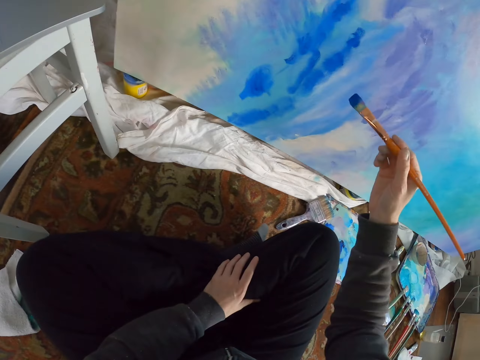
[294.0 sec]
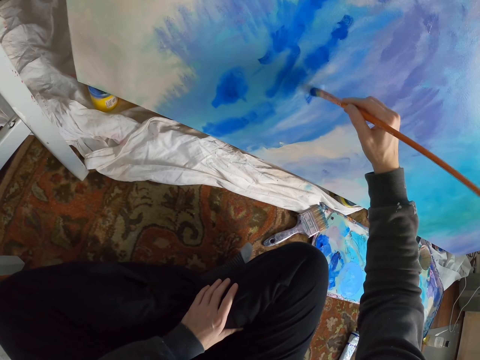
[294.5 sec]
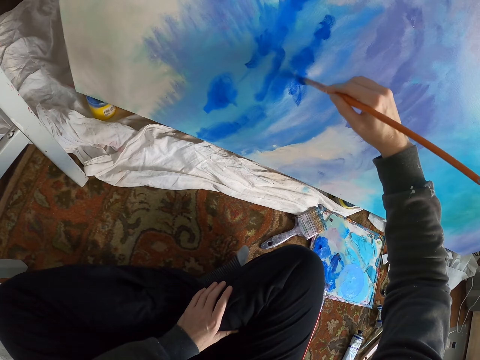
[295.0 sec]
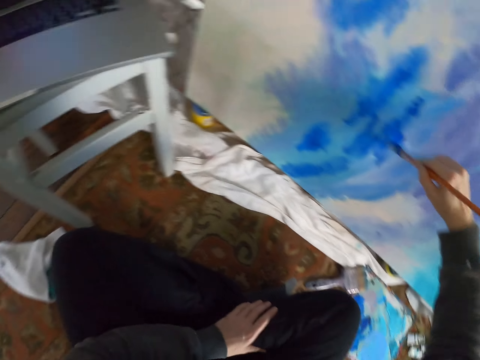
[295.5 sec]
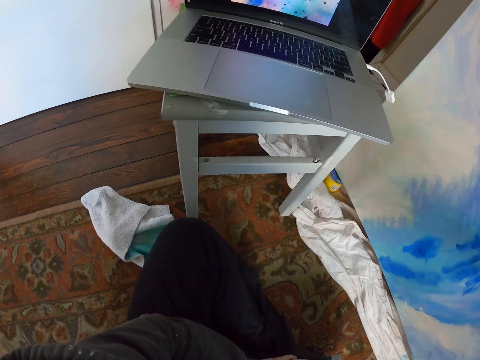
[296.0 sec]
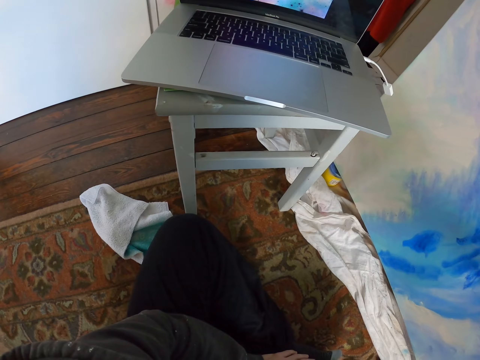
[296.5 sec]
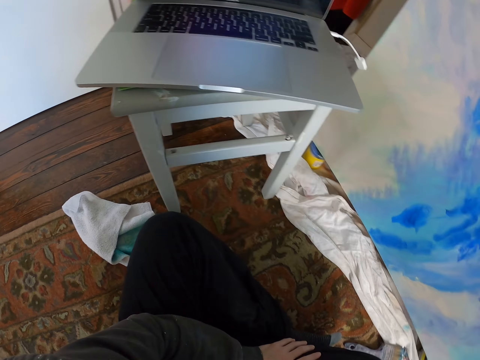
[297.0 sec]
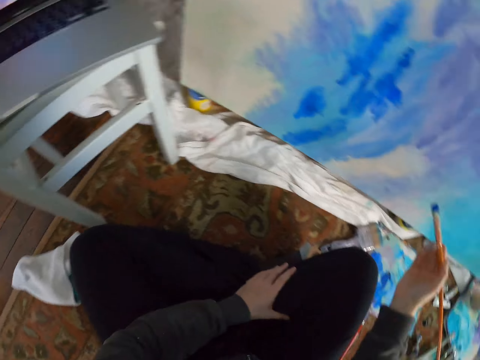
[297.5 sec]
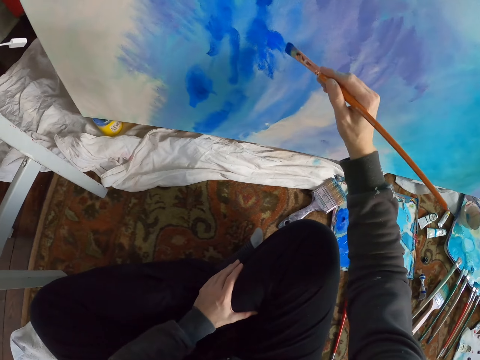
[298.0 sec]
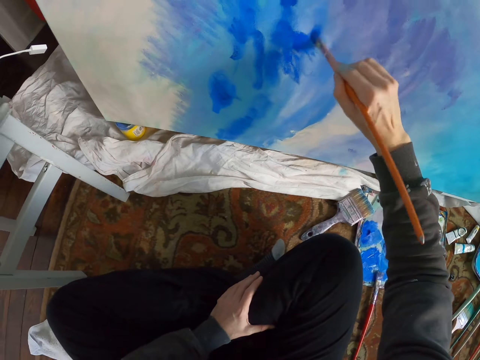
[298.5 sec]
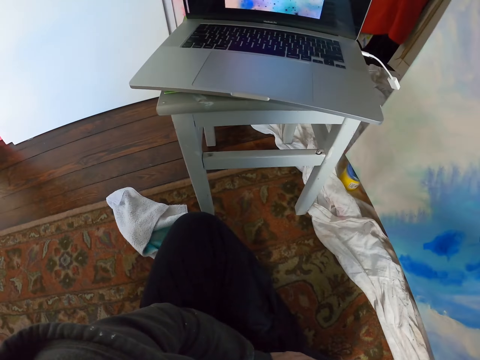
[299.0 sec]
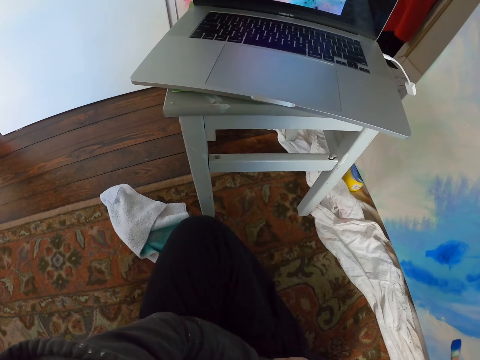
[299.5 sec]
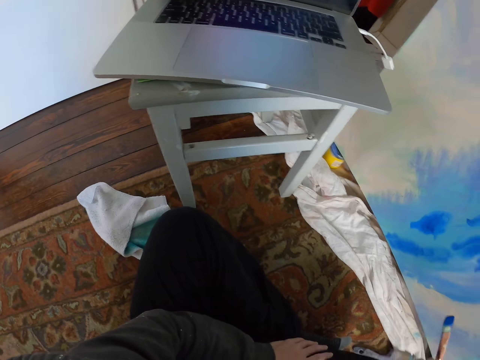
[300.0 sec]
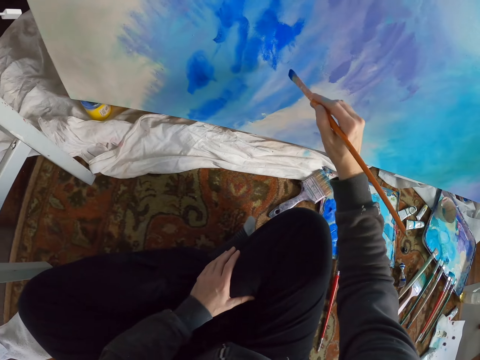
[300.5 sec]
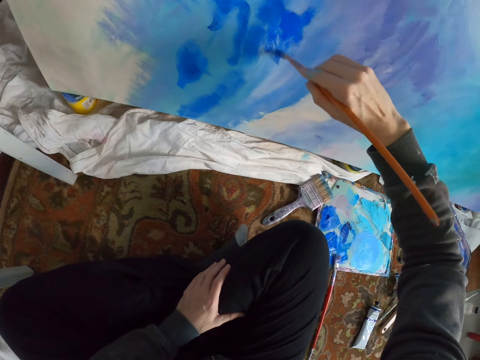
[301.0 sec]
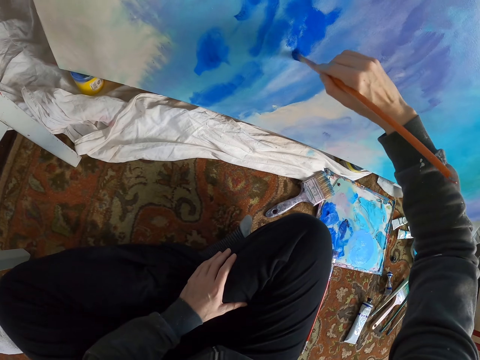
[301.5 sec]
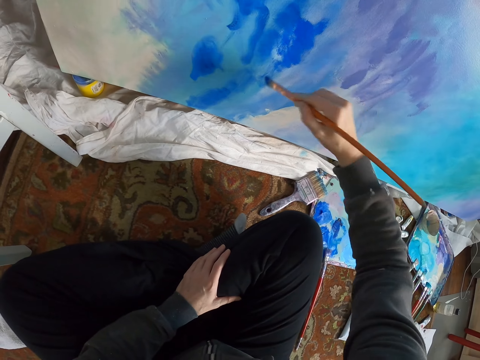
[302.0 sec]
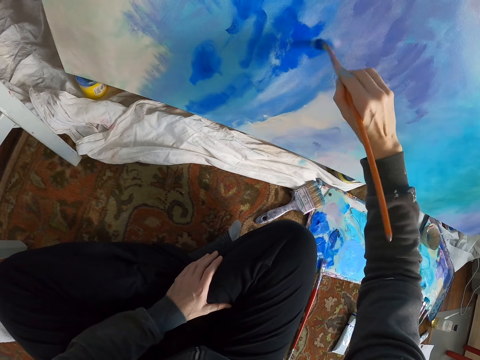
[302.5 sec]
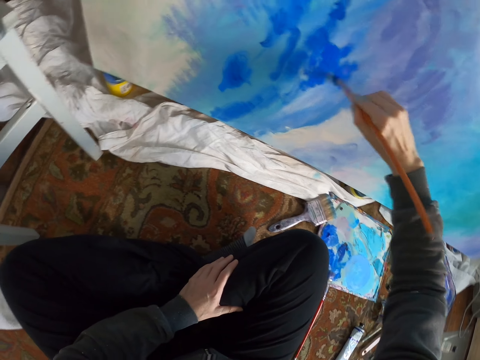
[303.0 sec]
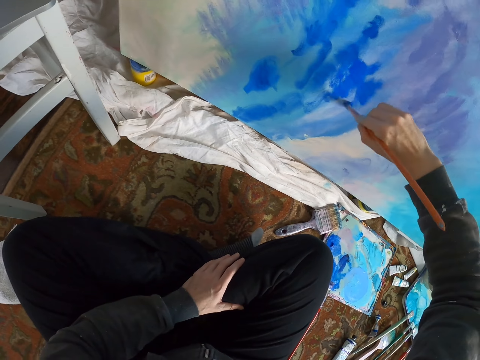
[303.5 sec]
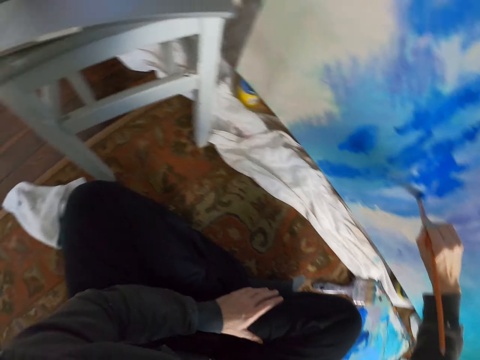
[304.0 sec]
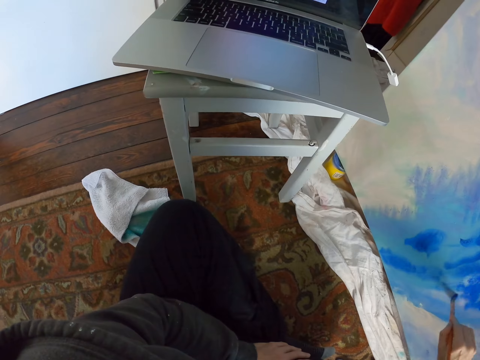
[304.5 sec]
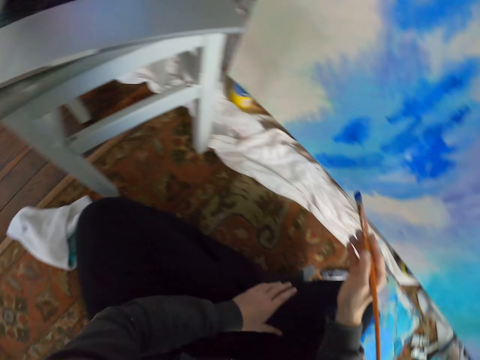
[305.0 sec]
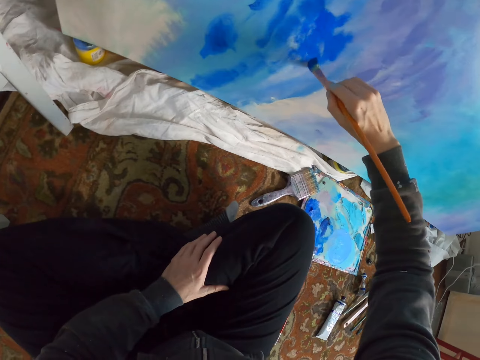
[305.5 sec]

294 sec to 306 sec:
The camera wearer paints the wall. They look around. They paint the wall.

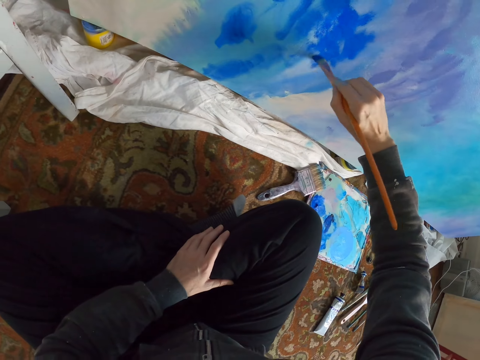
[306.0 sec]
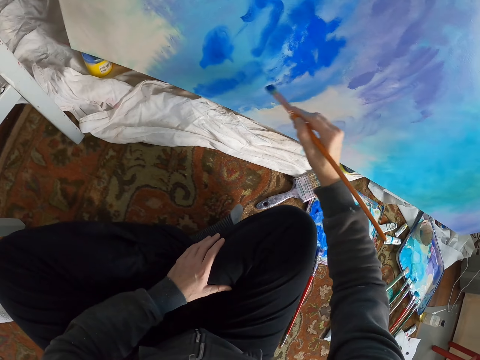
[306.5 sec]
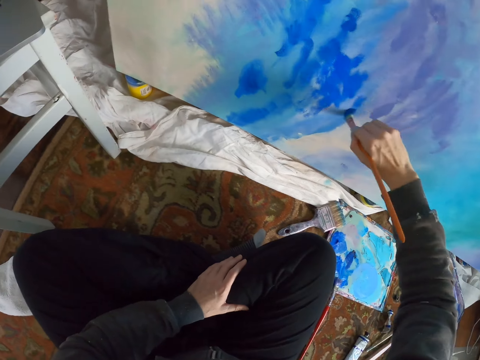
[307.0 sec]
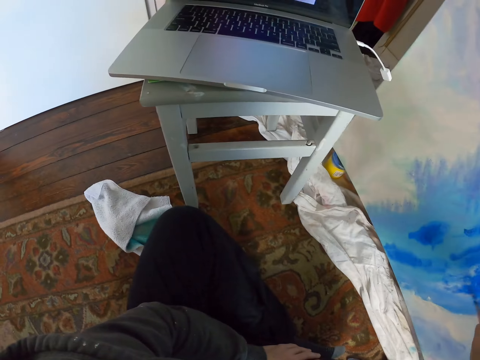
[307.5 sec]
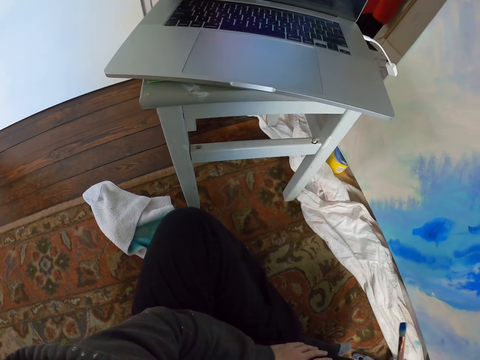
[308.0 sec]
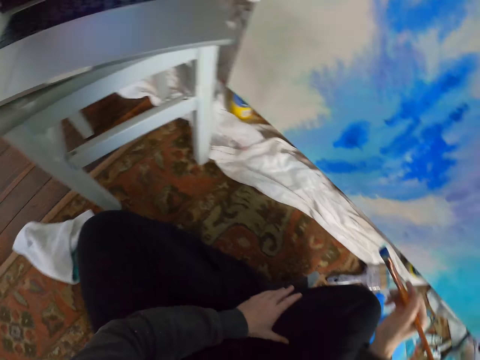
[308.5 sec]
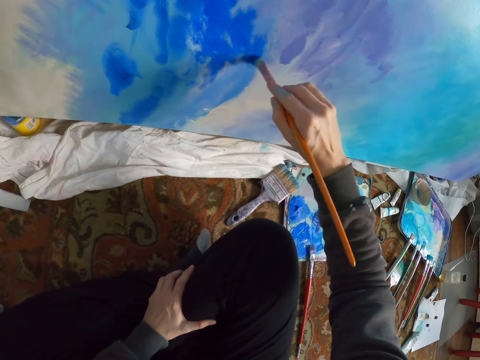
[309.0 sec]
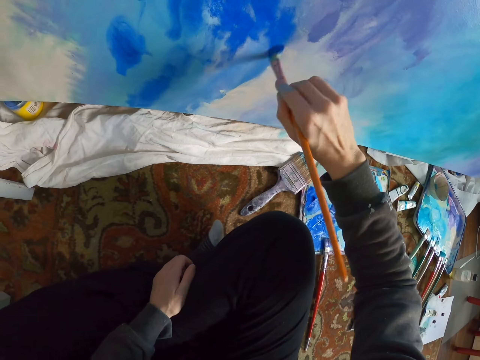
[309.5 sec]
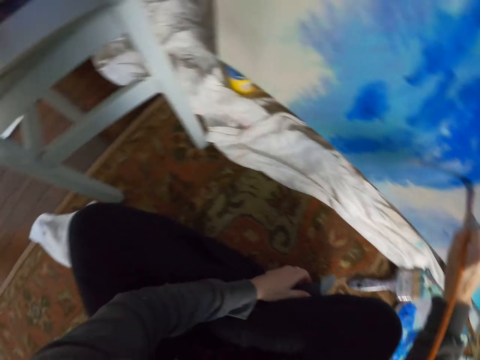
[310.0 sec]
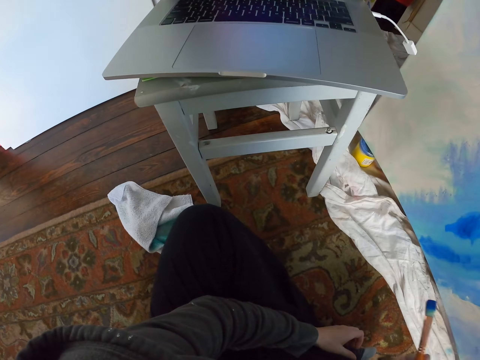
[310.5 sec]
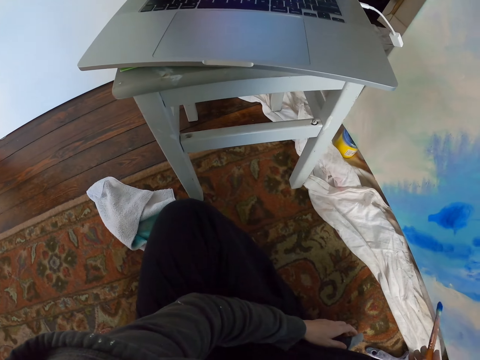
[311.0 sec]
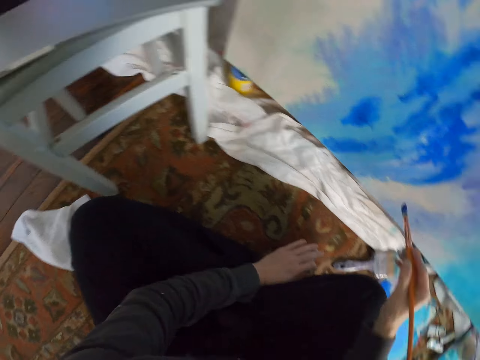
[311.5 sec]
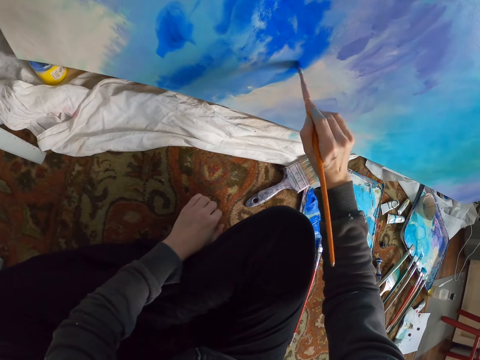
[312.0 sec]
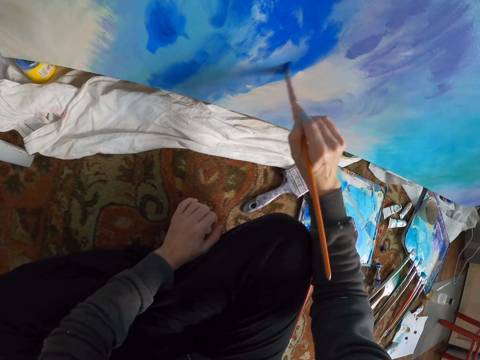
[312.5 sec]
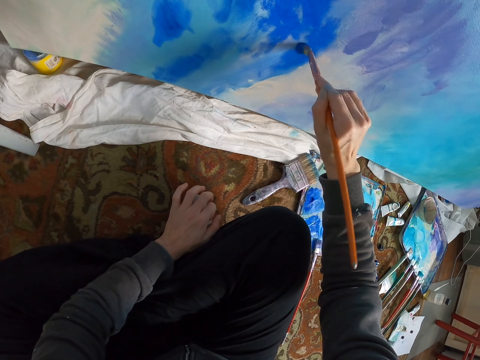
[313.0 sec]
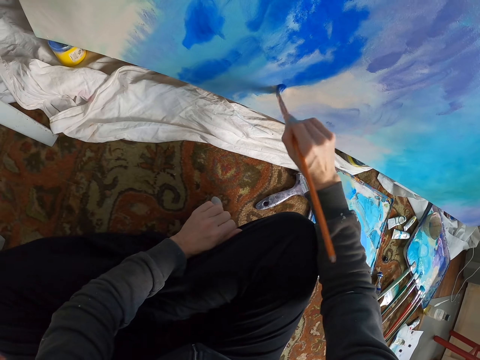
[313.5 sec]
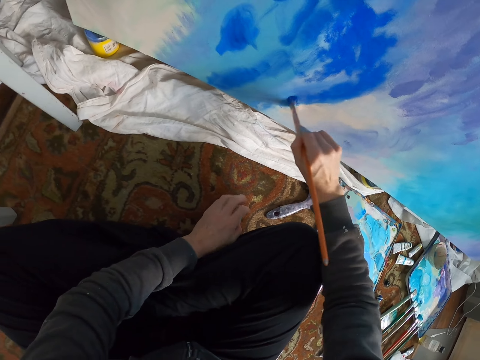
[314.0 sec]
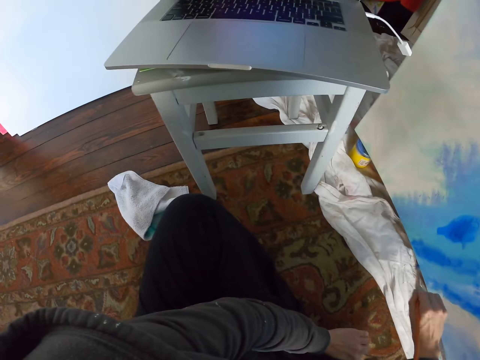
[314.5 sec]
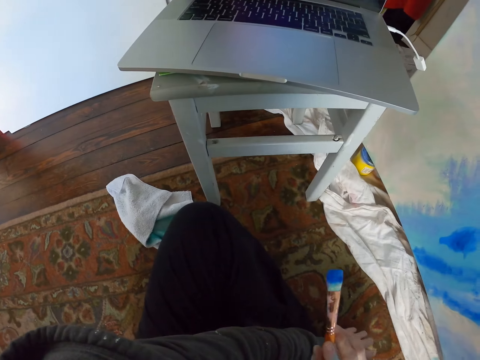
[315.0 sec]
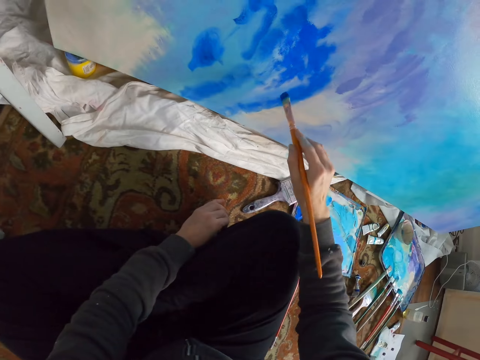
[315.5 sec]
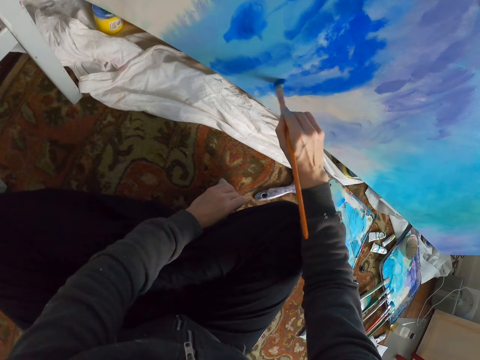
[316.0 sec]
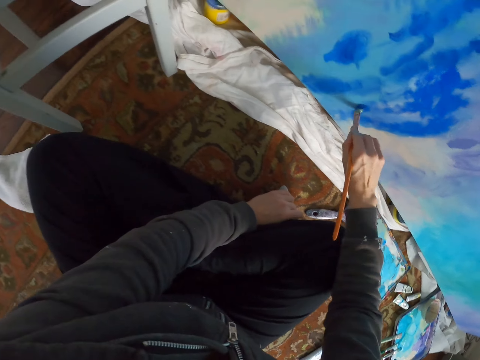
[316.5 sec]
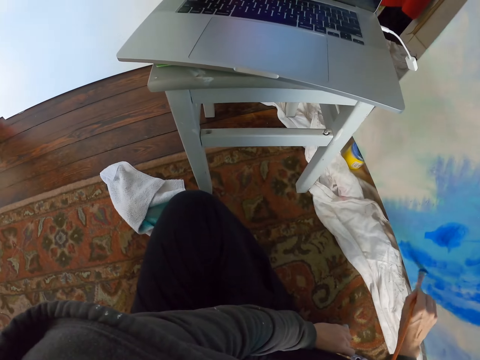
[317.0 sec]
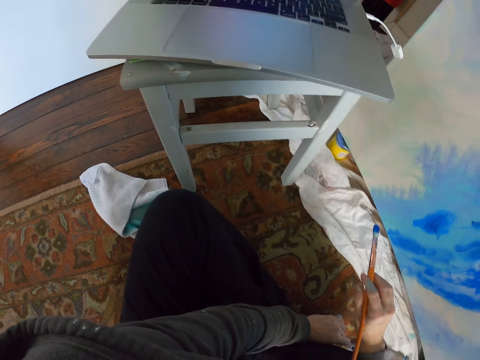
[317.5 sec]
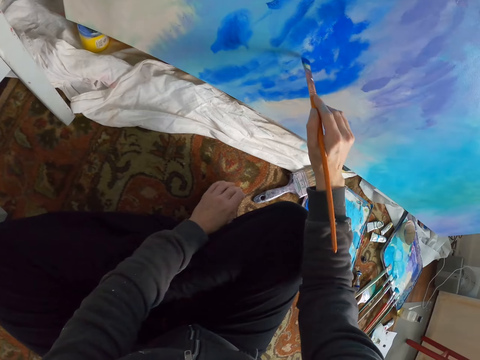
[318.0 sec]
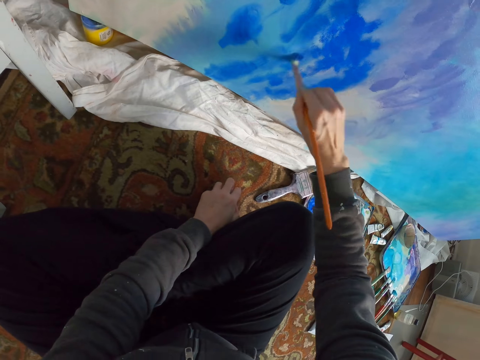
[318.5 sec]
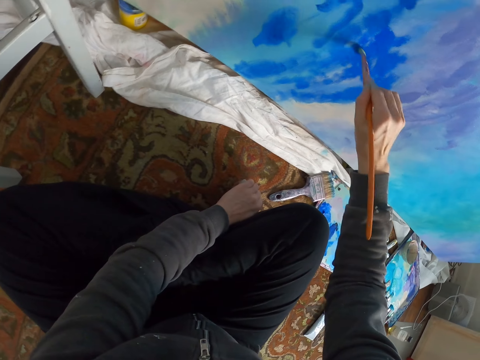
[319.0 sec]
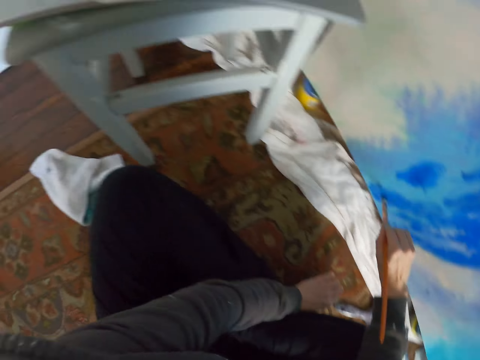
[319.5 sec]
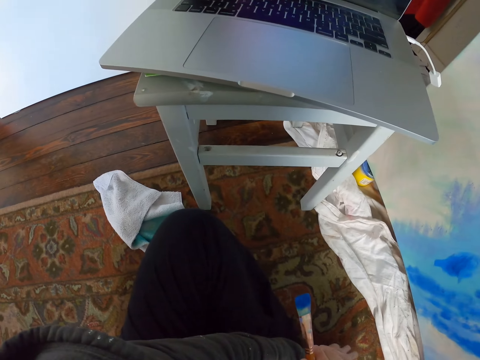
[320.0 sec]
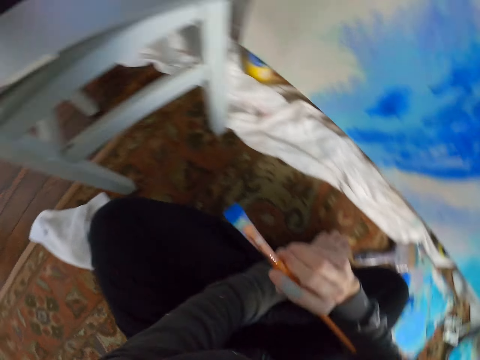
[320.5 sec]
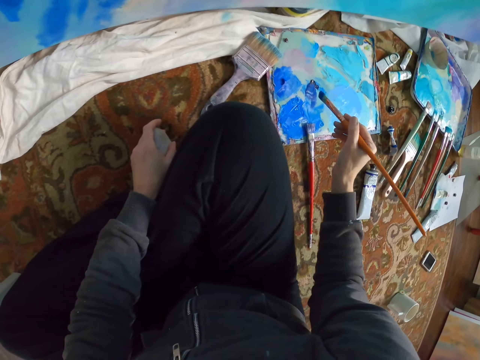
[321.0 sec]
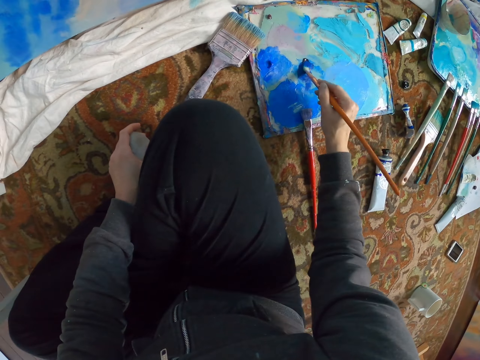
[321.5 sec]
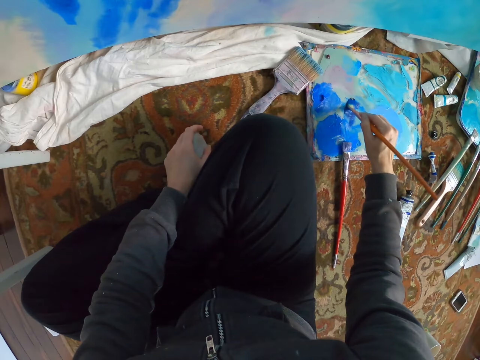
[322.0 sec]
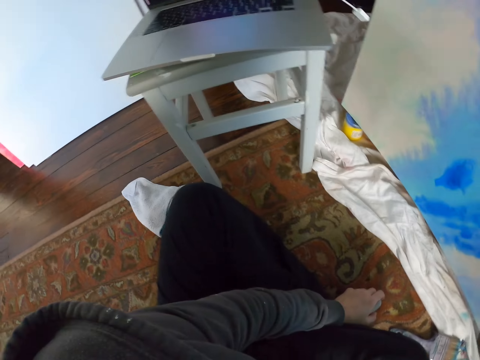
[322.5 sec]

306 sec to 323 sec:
The camera wearer looks around. They paint the wall. They look around. They paint the wall. They look around. They paint the wall. They look around. They look on the laptop painting. They paint on the paper board. They dip the paintbrush into the paint.
